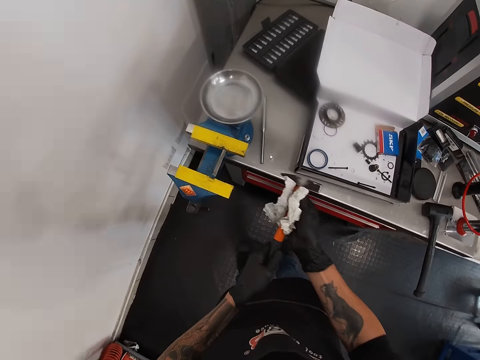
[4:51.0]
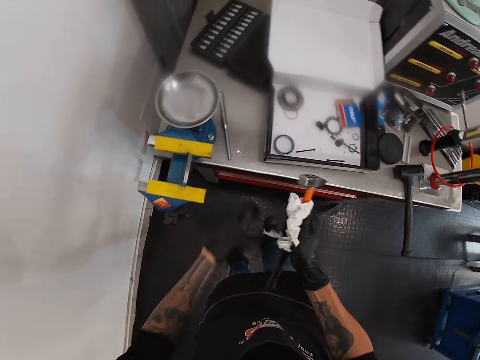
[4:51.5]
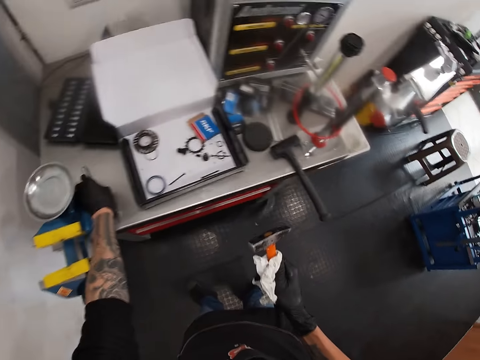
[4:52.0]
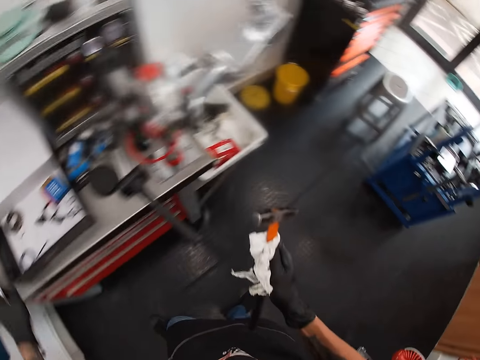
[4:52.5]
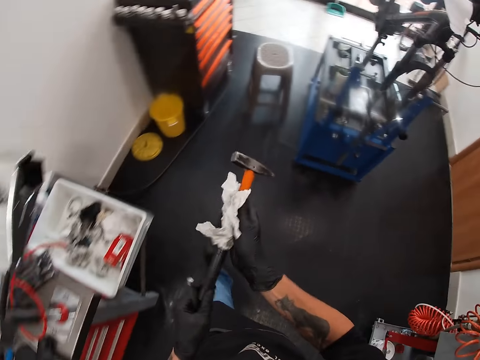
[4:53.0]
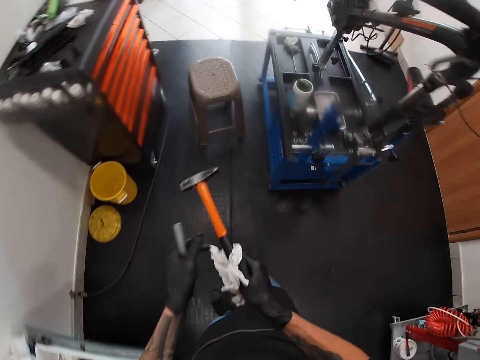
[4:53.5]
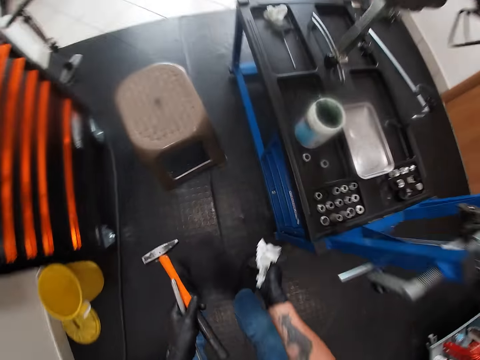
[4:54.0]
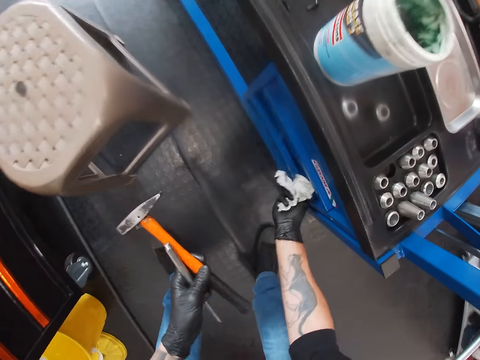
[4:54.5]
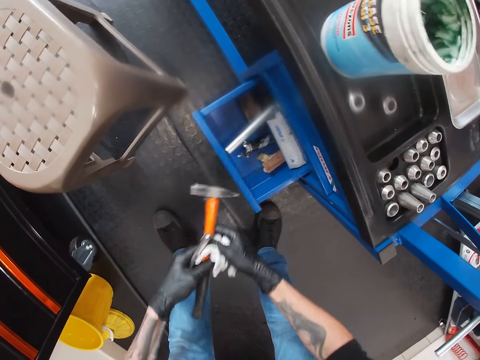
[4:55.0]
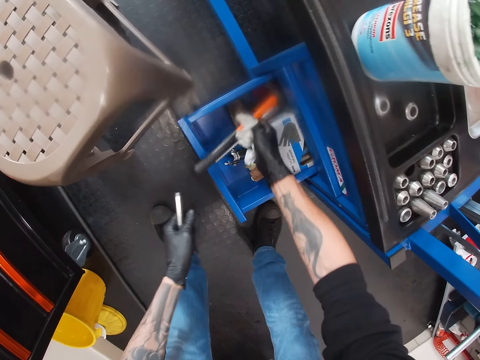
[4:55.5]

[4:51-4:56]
The camera wearer picks up a center punch on the table with his gloved left hand. He holds the hammer in his gloved right hand with his gloved left hand. He cleans the hammer with a tissue in his gloved right hand. He pulls out a drawer from the workbench with his gloved right hand. He transfers the hammer from his gloved left hand to his gloved right hand. He places the hammer in his gloved right hand in the workbench drawer.

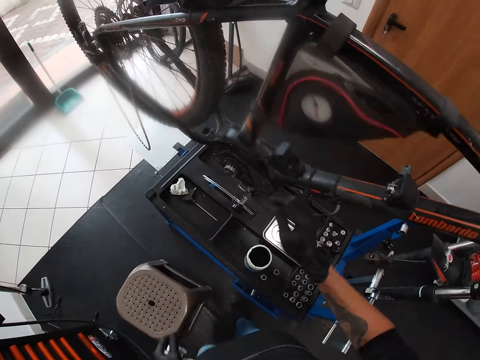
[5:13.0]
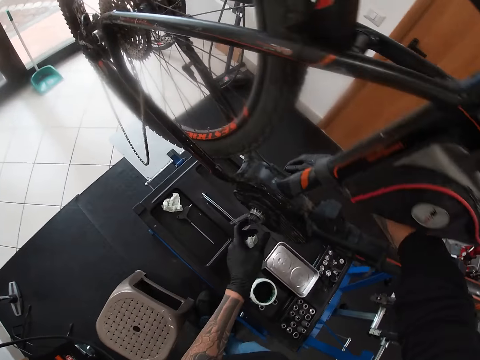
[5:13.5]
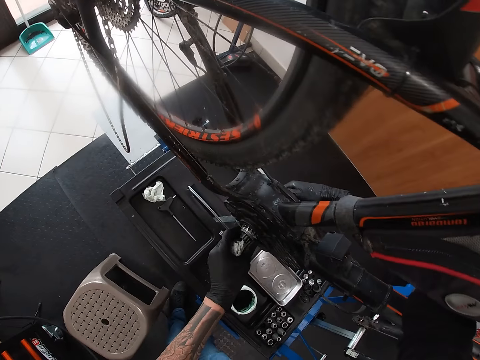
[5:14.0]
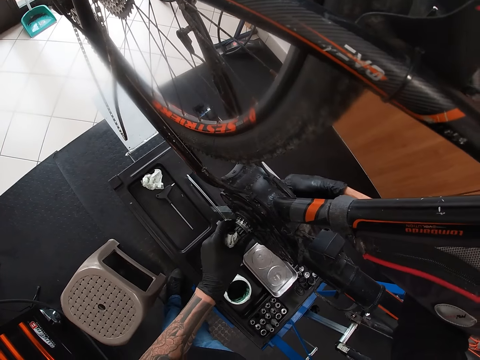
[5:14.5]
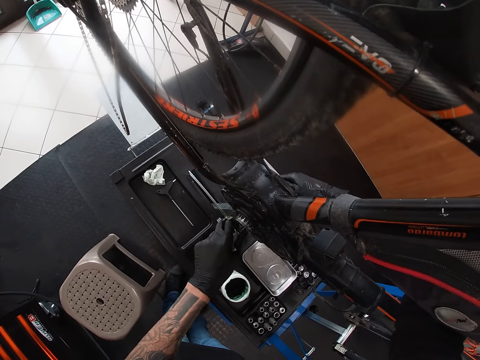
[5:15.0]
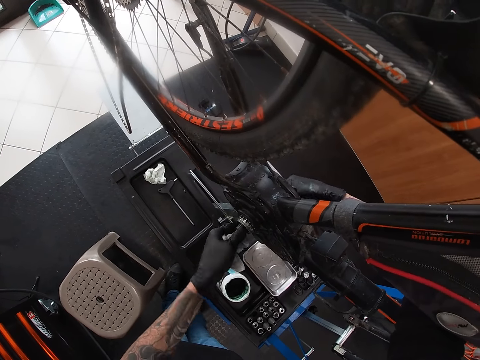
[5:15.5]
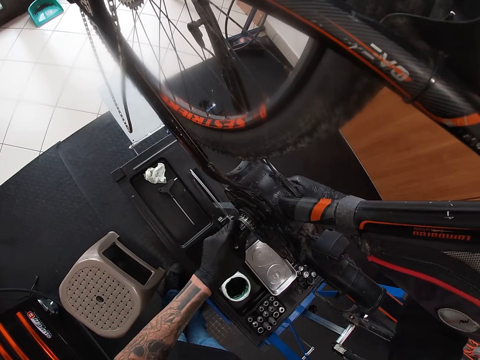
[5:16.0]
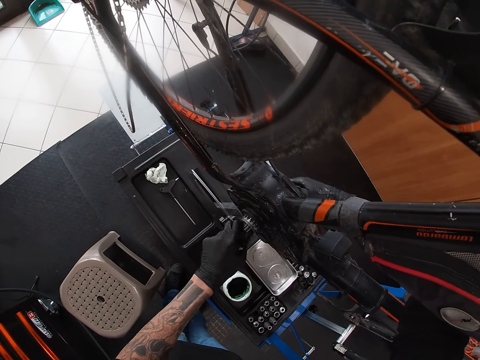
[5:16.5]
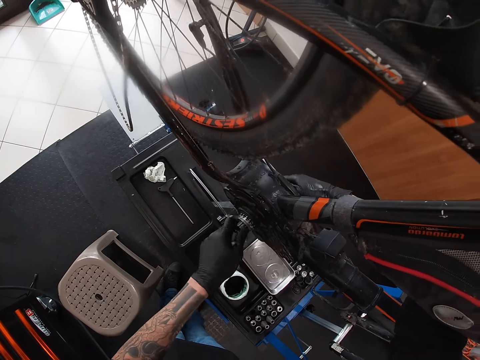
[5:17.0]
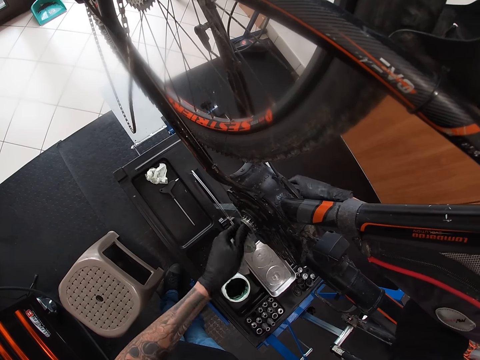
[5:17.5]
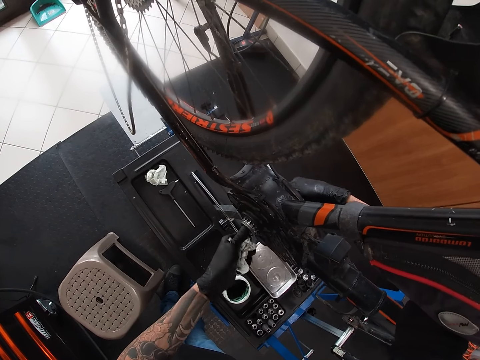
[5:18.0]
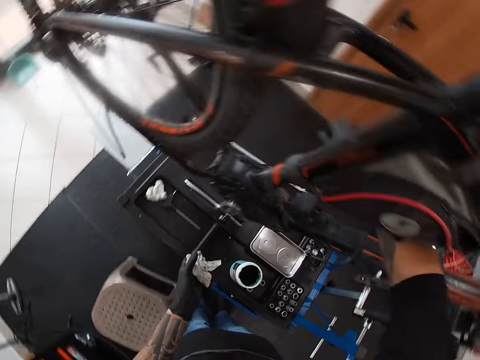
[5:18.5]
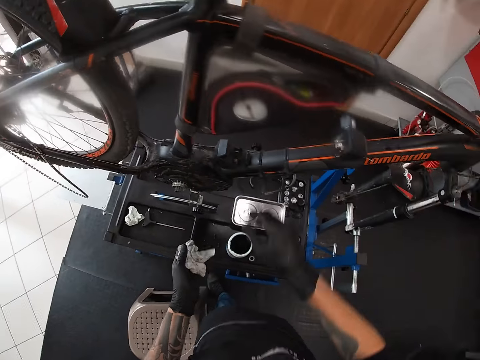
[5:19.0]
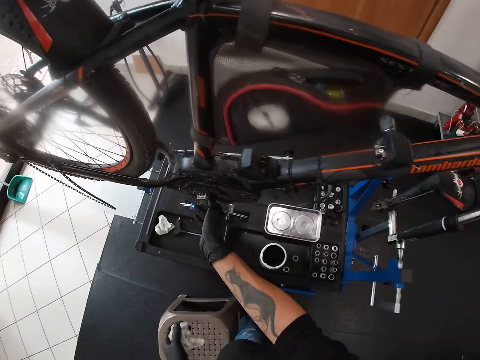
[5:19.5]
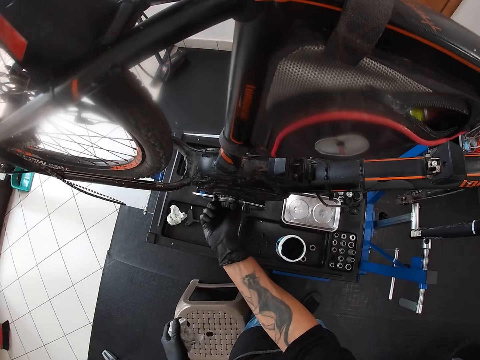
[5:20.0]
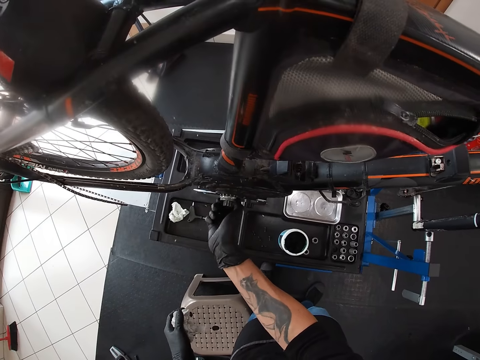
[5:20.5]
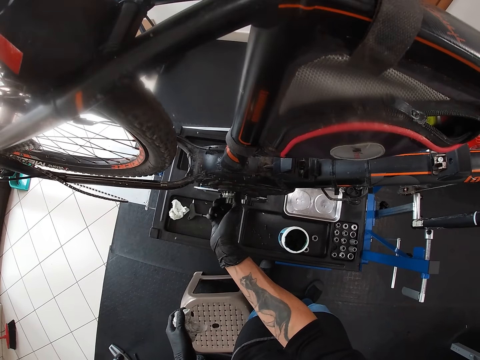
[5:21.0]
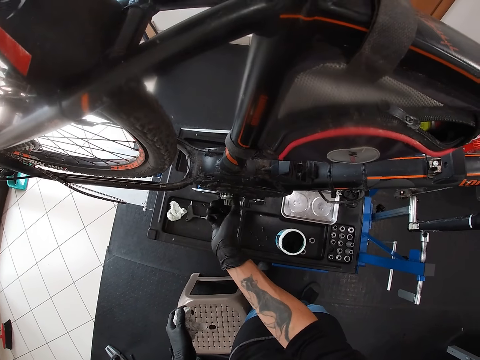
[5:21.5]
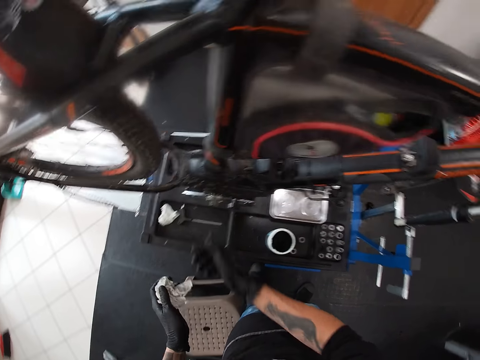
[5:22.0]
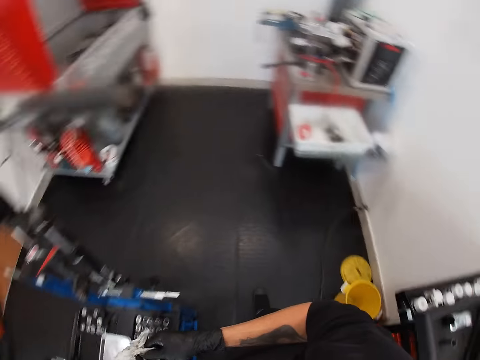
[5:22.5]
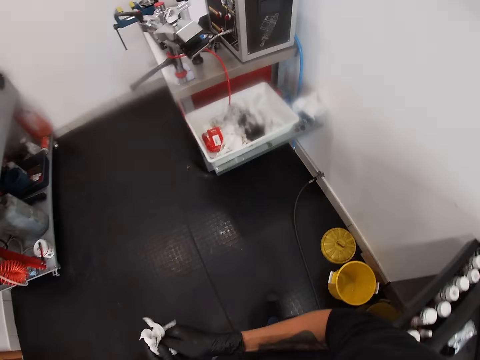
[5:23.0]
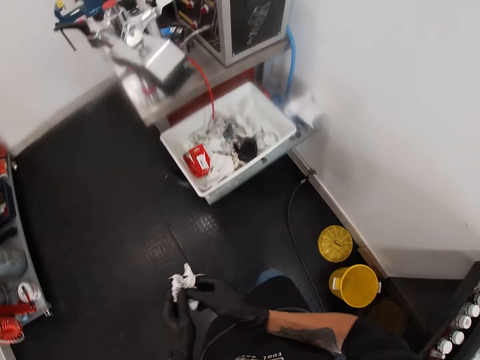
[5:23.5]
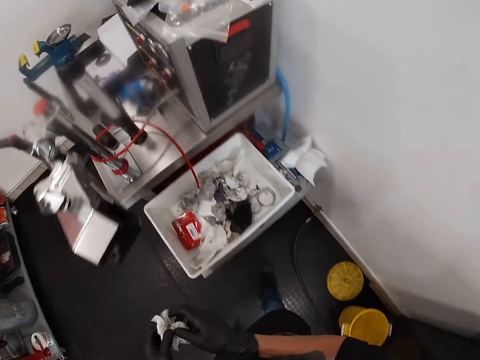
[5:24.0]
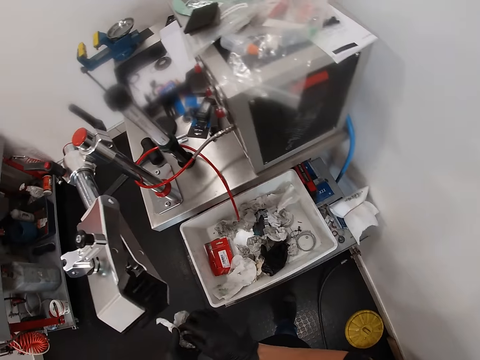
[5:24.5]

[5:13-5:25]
The camera wearer turns a bicycle crankset or wheel with both gloved hands. He turns the crankset with his gloved right hand. He cleans both gloved hands with the tissue paper.

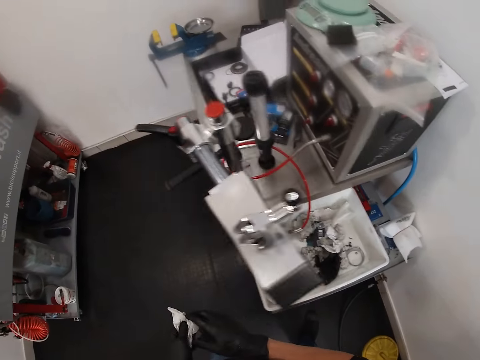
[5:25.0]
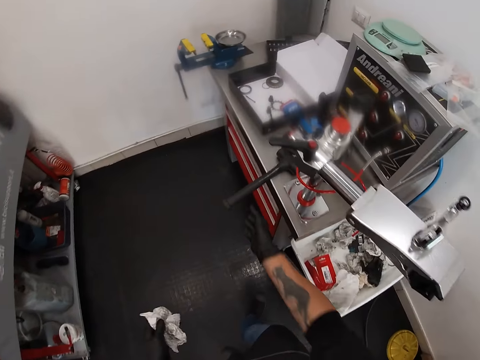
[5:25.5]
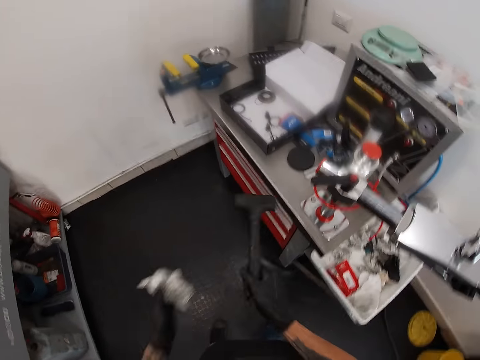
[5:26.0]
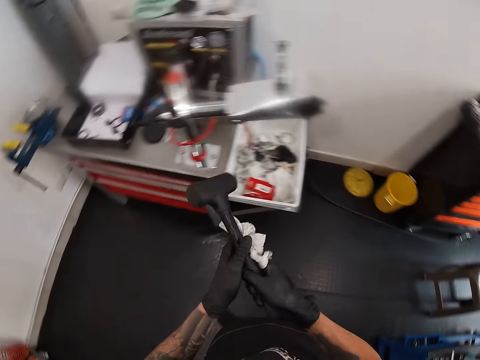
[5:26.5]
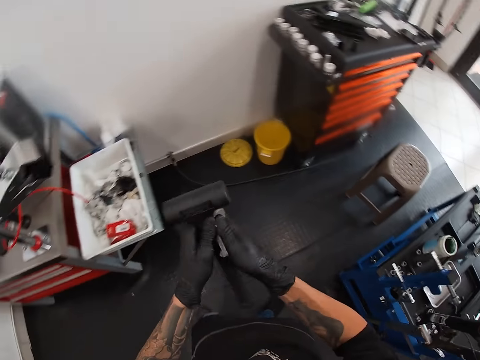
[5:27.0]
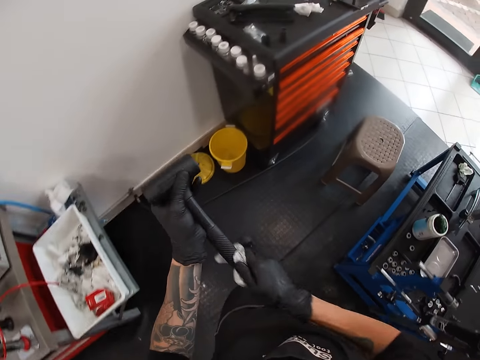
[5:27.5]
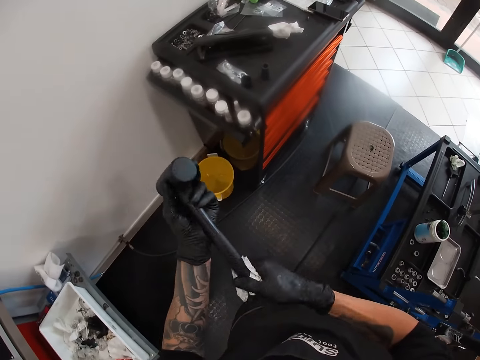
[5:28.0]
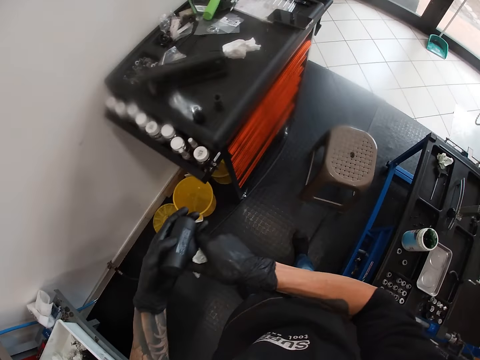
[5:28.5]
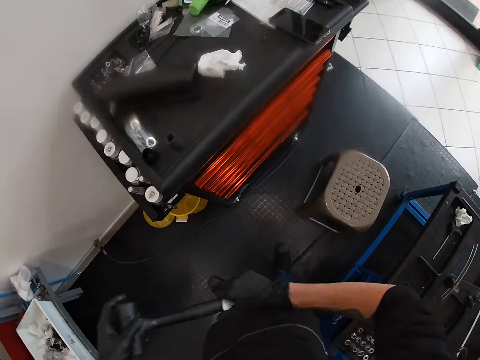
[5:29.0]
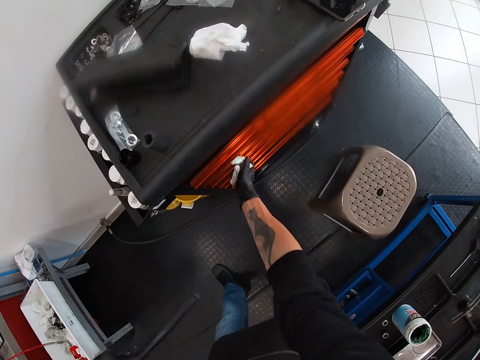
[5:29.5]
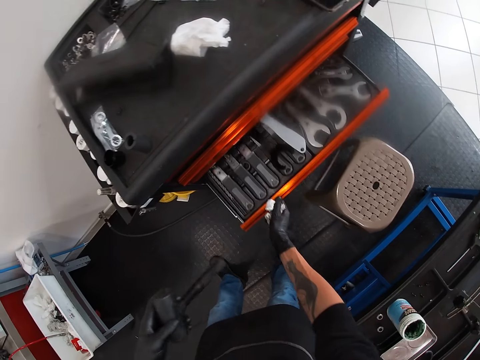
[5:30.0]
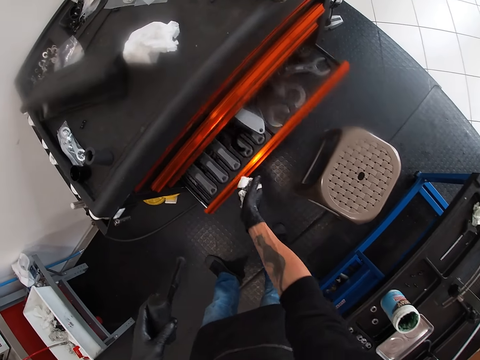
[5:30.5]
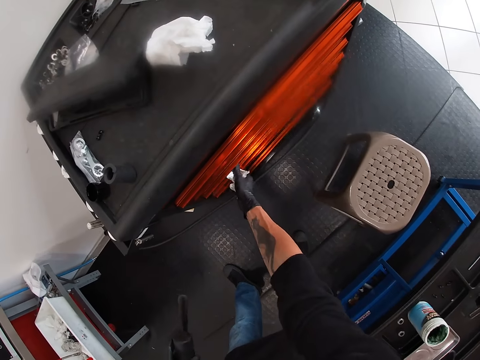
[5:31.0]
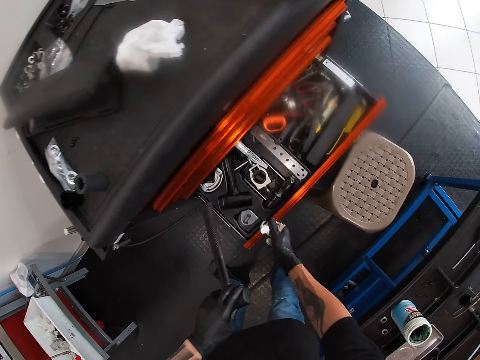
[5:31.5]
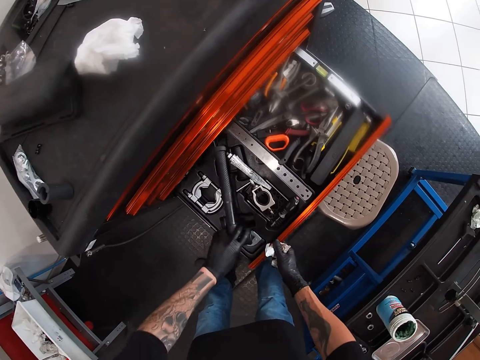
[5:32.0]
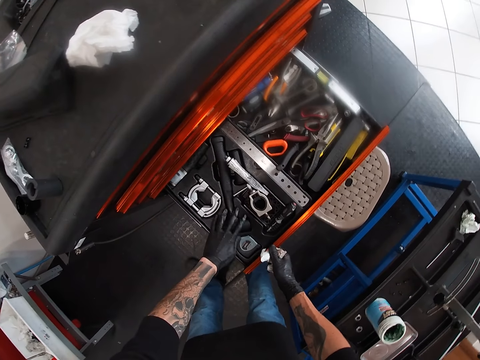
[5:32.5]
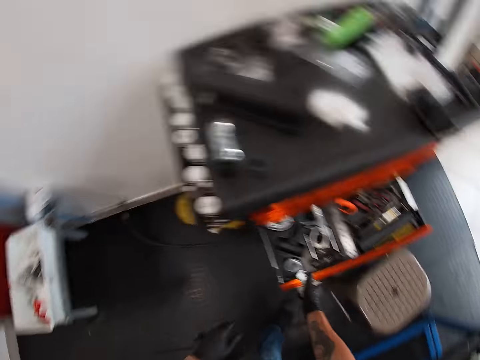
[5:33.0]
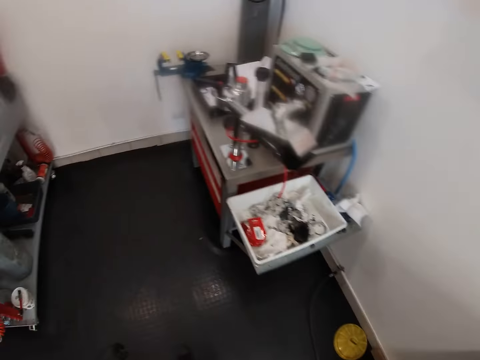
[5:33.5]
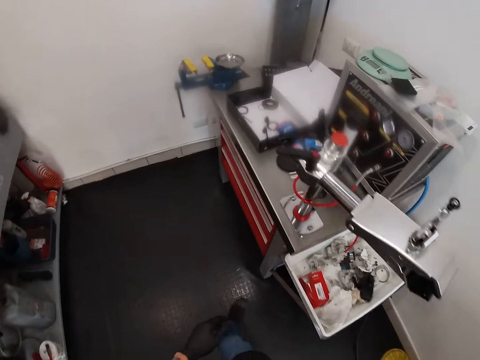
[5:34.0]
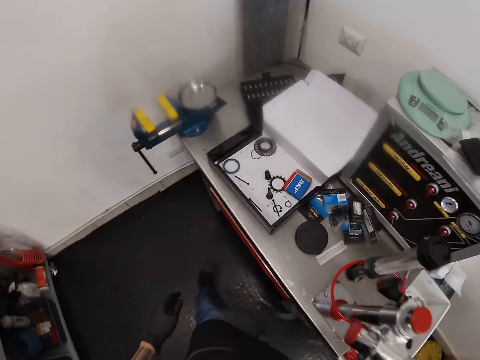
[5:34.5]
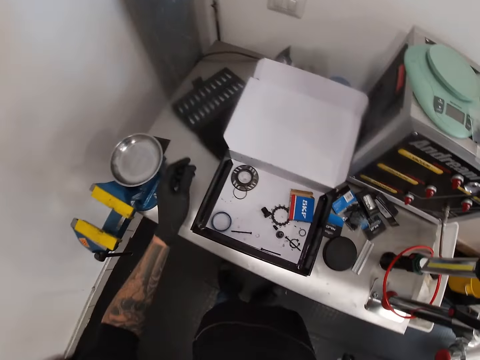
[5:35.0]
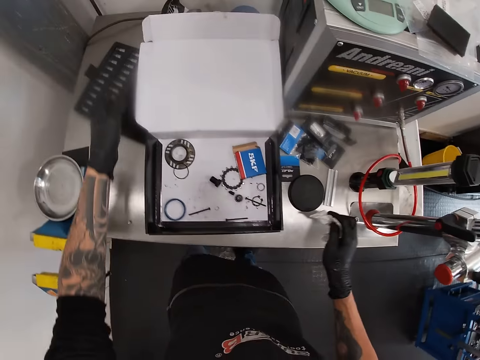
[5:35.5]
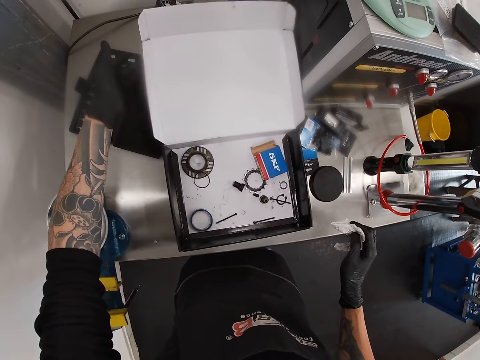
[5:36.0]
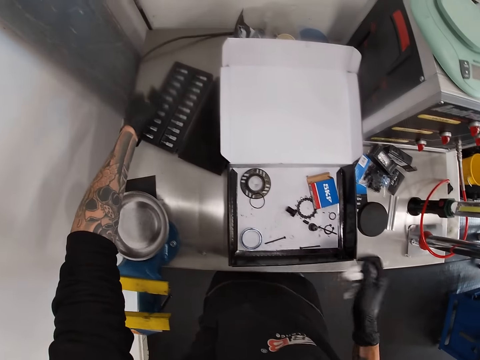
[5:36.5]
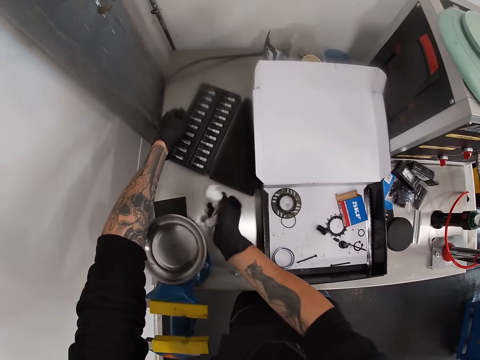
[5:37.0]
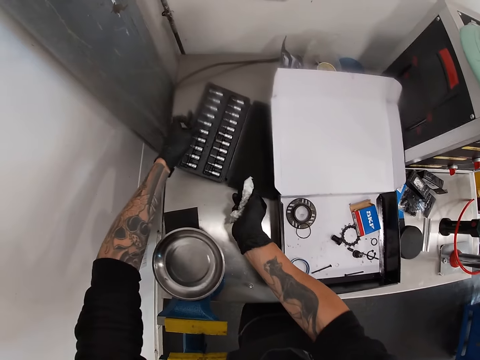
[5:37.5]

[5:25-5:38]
The camera wearer picks up a sledge hammer on the table with his gloved right hand. He cleans the sledge hammer in his gloved right hand with the tissue paper in his gloved left hand. He transfers the tissue paper from his gloved left hand to his gloved right hand. He cleans the sledge hammer in his gloved left hand with the tissue in his gloved right hand. He opens a drawer with his gloved right hand. He closes the drawer with his gloved right hand. He opens the drawer with his gloved right hand. He drops the sledge hammer in his gloved left hand in the drawer. He closes the drawer with his gloved right hand. He walks a few steps. He lifts the box cover with his gloved left hand. He lifts the wrench set on the table with both gloved hands.
